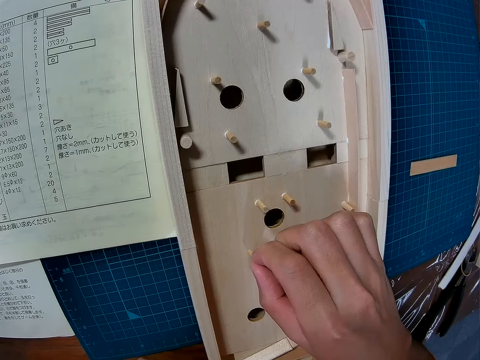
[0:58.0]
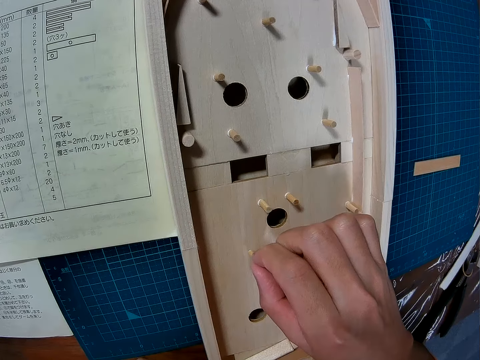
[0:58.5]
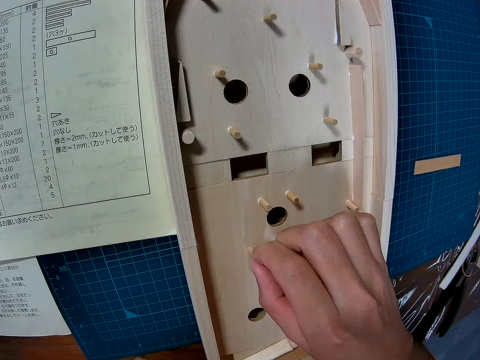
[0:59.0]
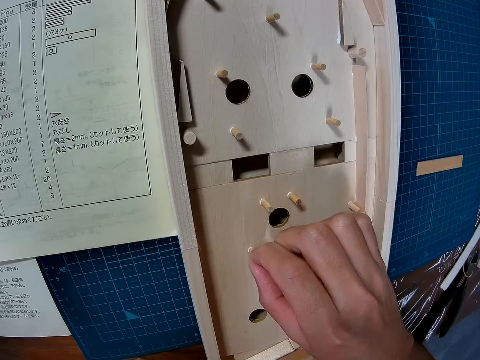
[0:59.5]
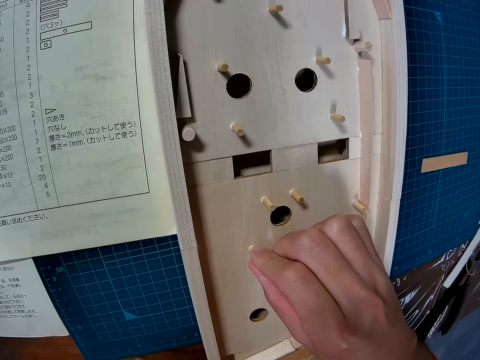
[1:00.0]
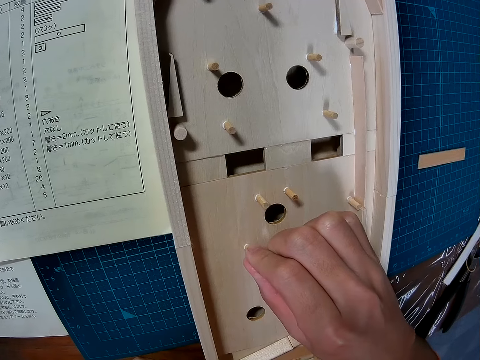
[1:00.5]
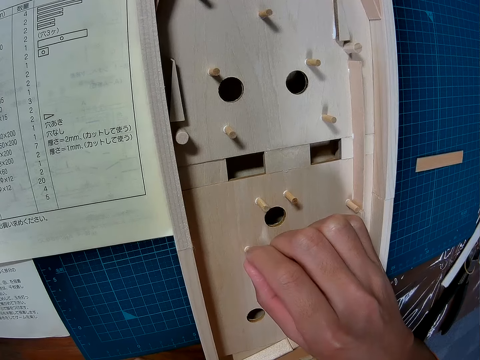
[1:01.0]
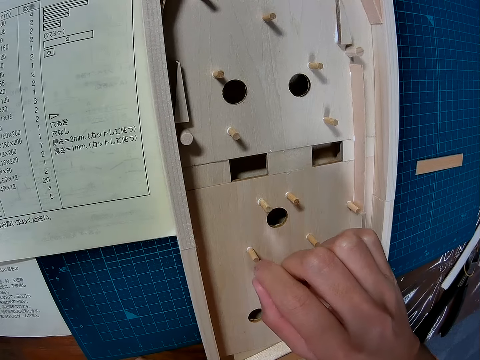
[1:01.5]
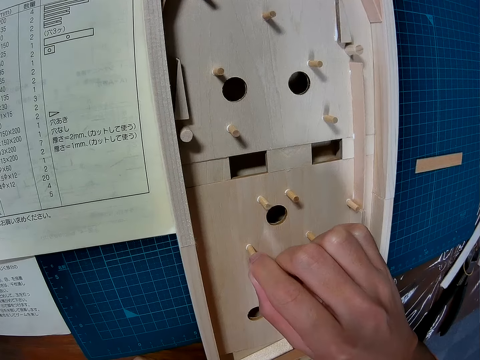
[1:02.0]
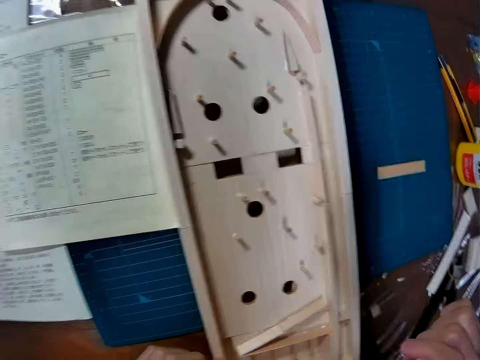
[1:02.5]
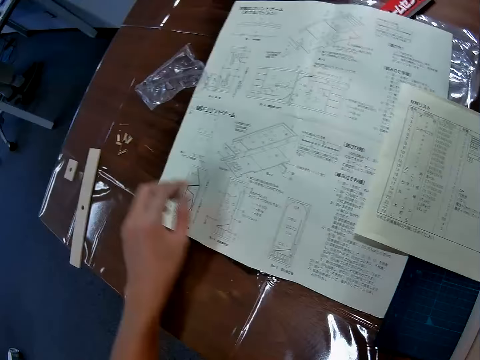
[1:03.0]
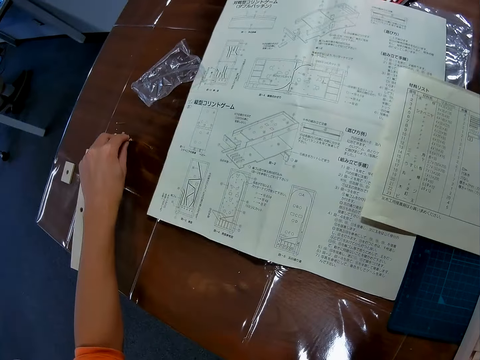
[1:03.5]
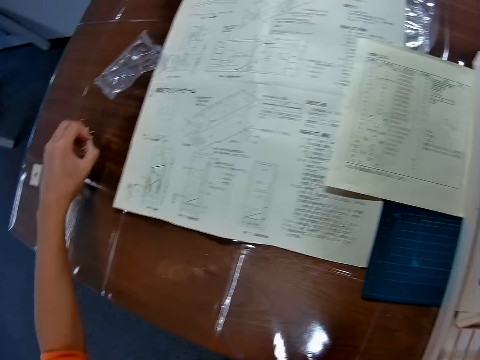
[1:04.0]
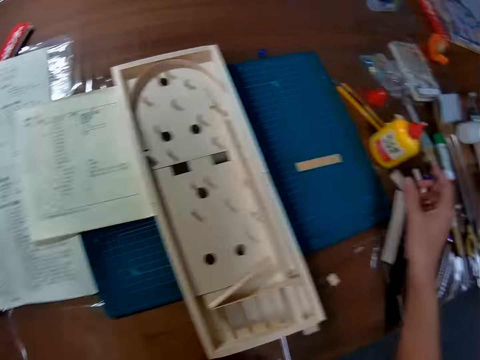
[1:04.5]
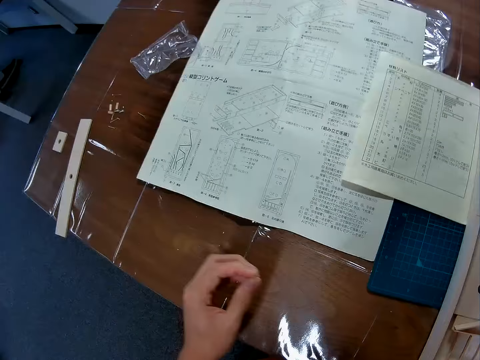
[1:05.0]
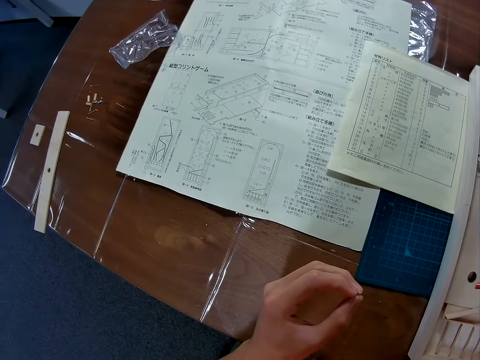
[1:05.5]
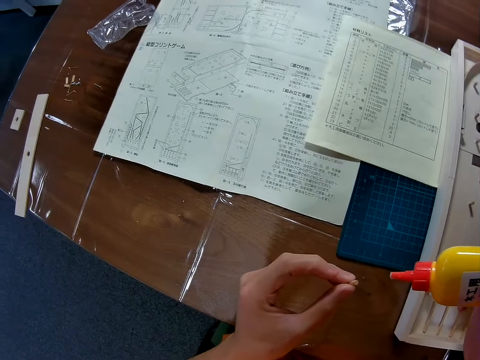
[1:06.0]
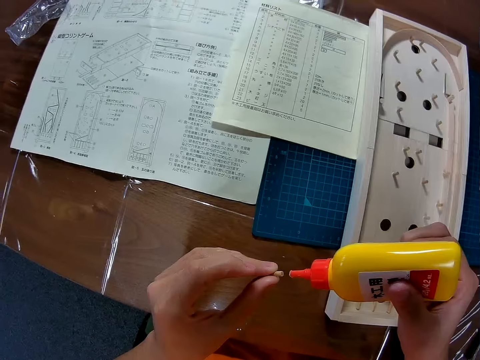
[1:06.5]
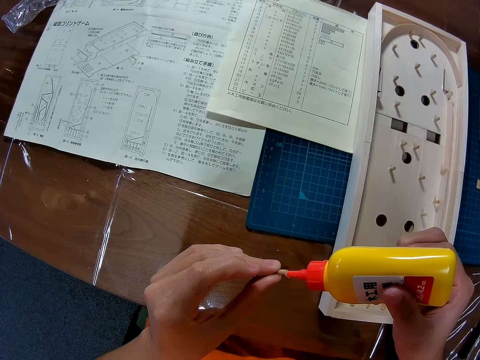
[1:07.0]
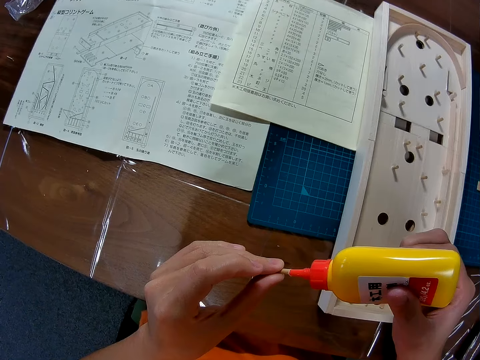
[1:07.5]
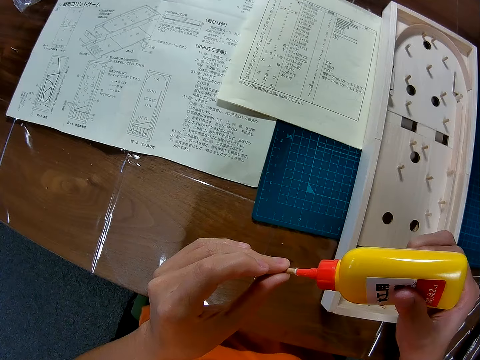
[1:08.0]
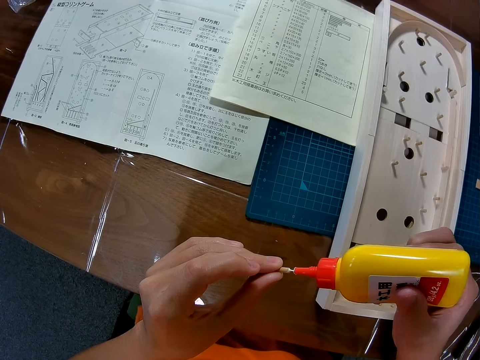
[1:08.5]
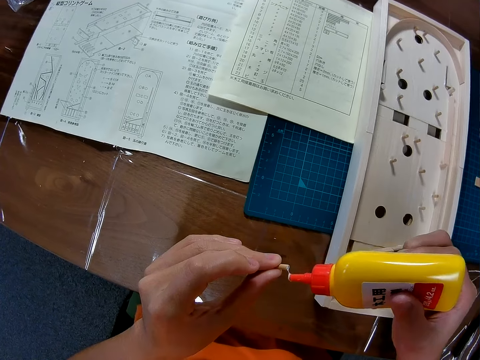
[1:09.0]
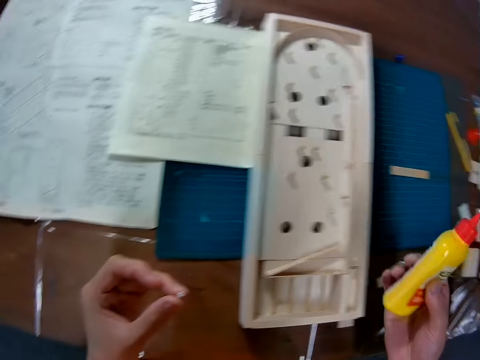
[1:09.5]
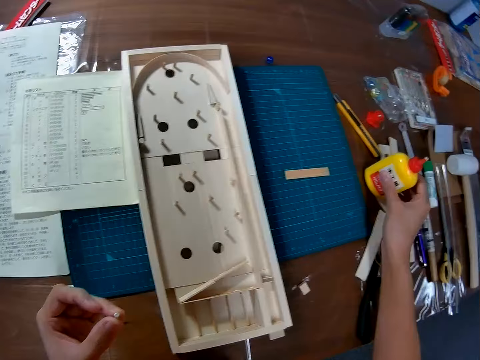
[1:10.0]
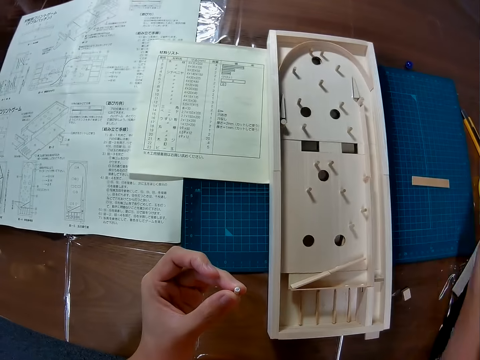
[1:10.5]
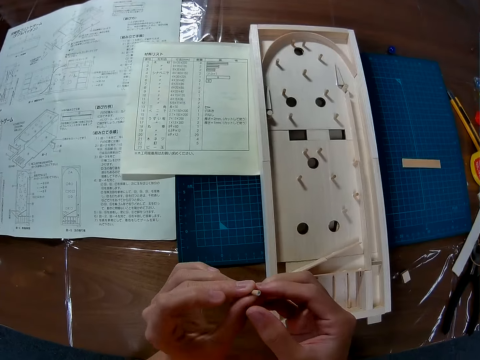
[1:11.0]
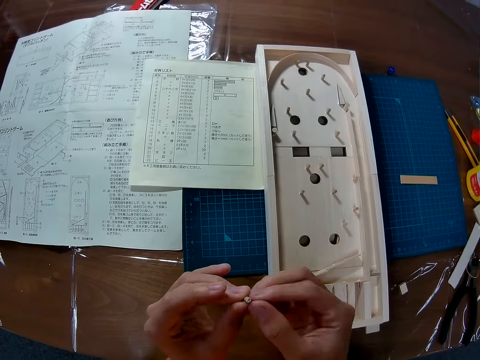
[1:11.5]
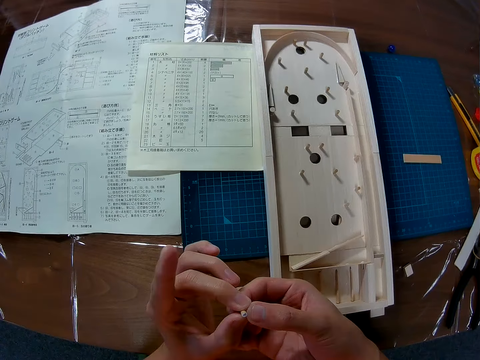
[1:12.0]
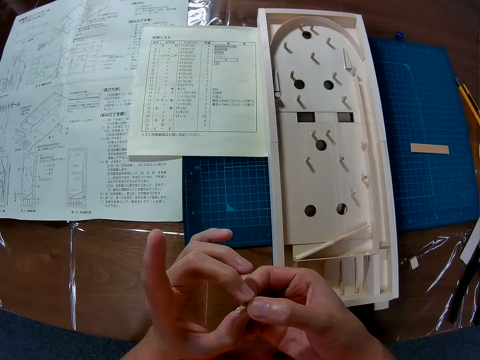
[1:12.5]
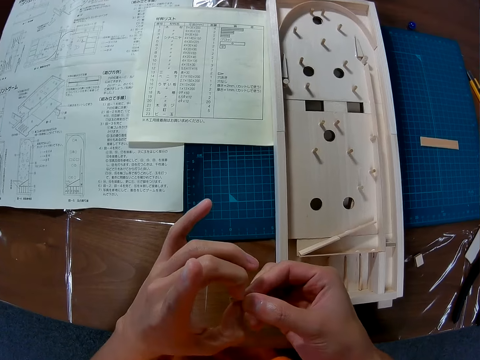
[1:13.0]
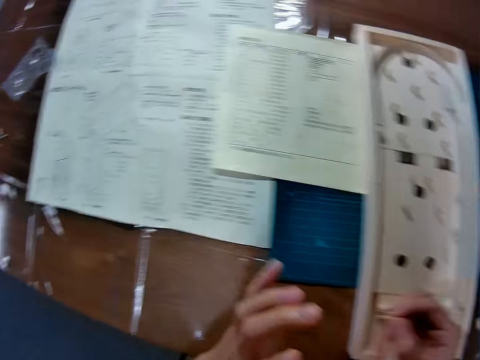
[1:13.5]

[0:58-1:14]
The camera wearer moves a small piece of wood and fixes the small piece of wood on a crafting wood. He withdraws his hand. He moves the camera. He picks another small piece of wood. He moves the camera. He picks up the glue. He applies glue on the small piece of wood. He moves the camera. He places the glue on a table. He holds the small piece of wood with both hands and turns the small piece of wood.

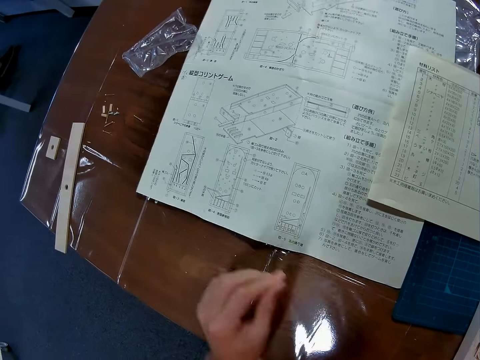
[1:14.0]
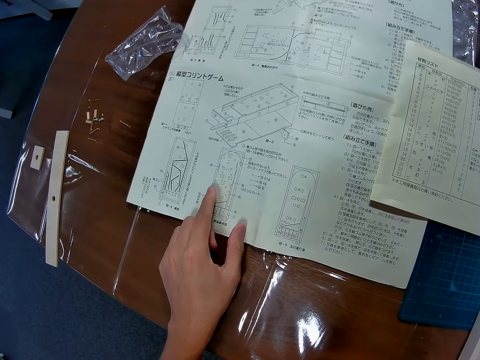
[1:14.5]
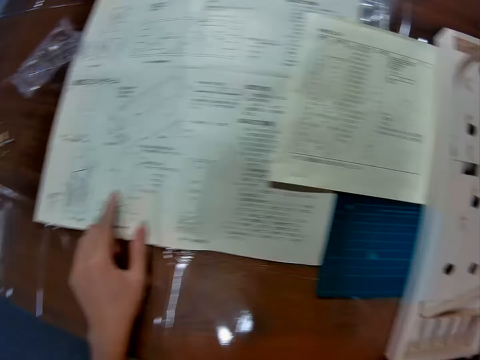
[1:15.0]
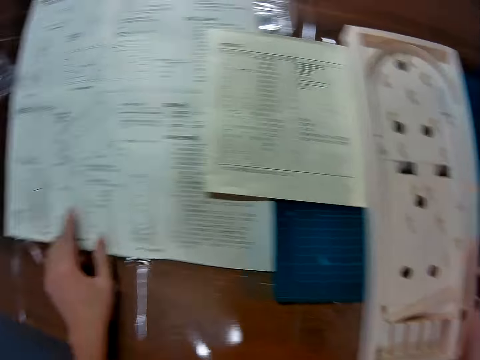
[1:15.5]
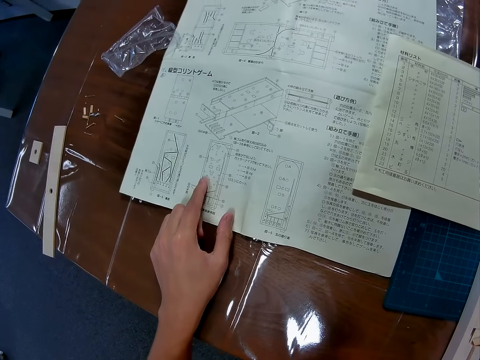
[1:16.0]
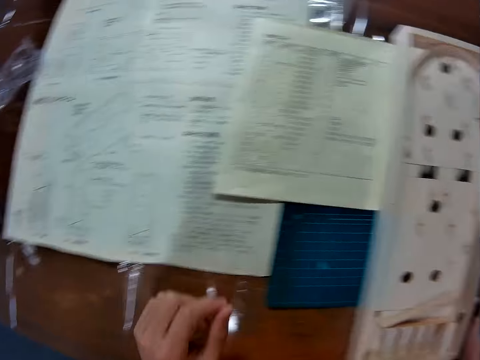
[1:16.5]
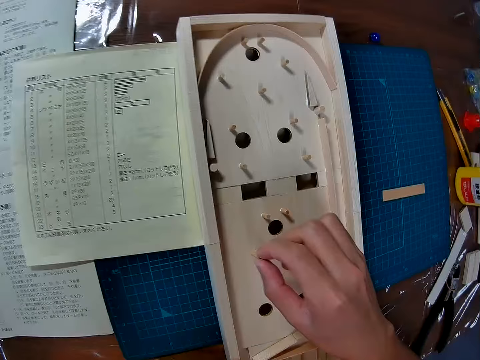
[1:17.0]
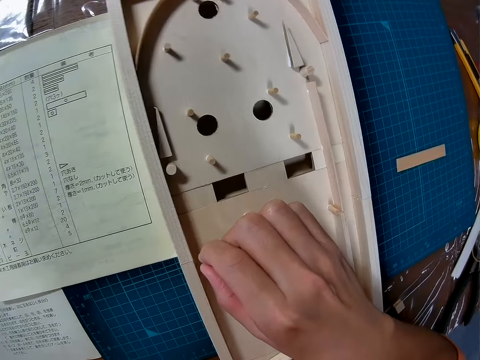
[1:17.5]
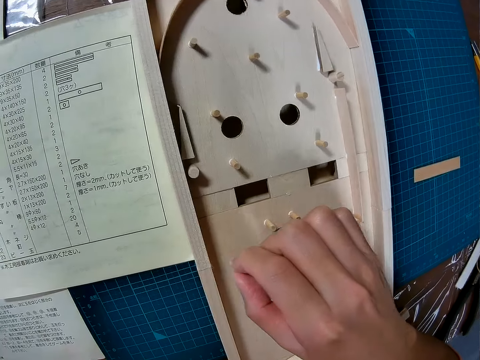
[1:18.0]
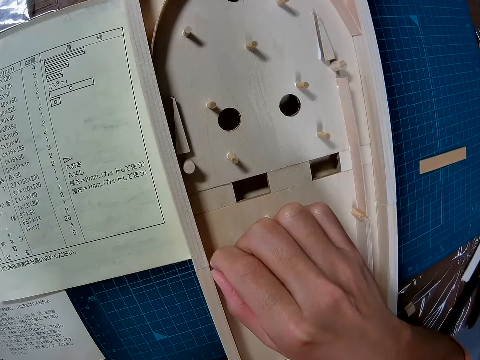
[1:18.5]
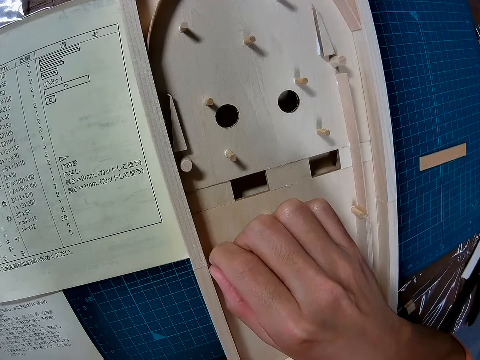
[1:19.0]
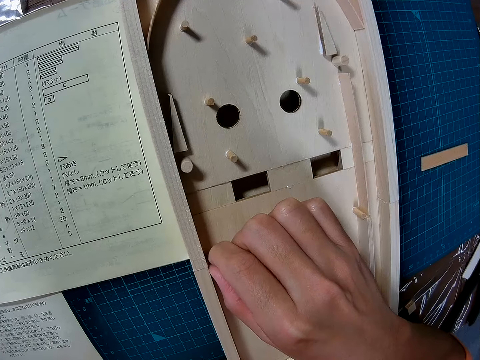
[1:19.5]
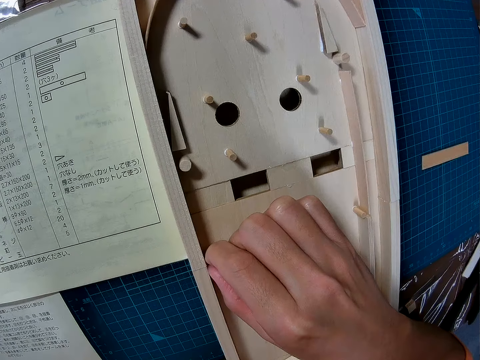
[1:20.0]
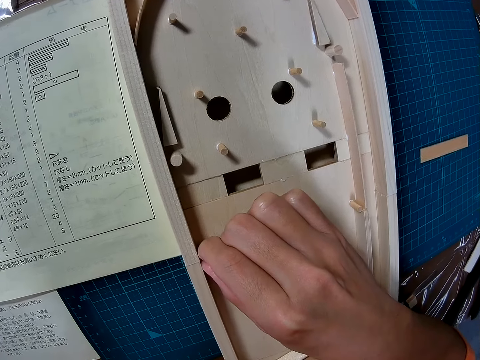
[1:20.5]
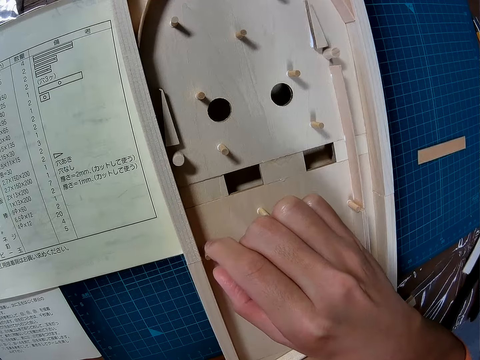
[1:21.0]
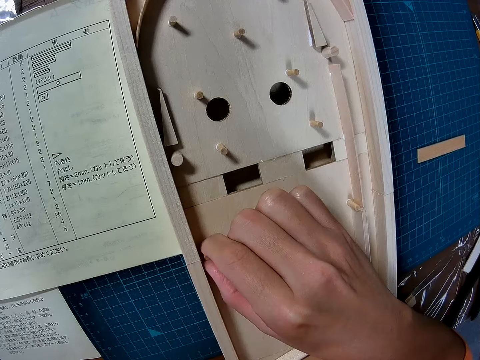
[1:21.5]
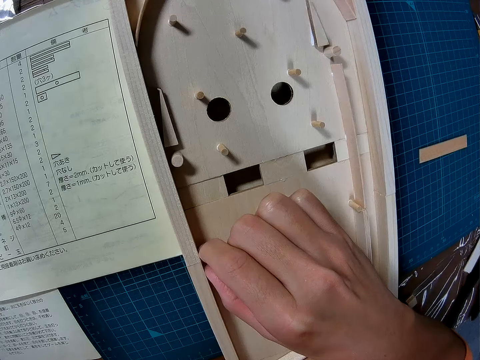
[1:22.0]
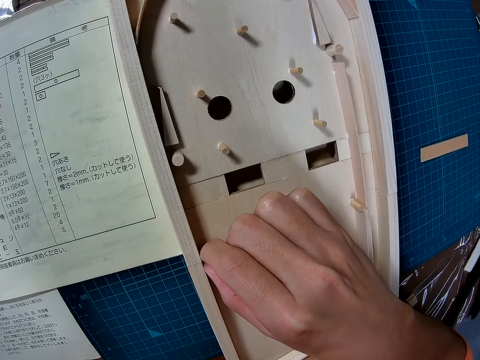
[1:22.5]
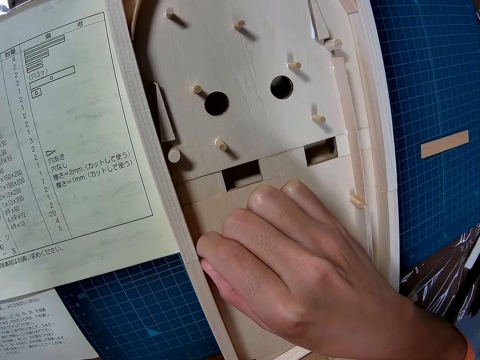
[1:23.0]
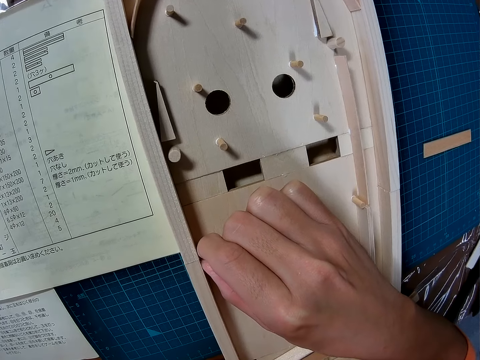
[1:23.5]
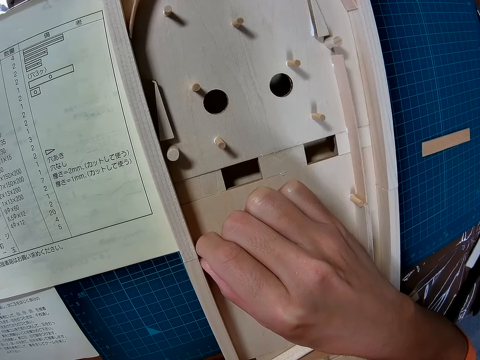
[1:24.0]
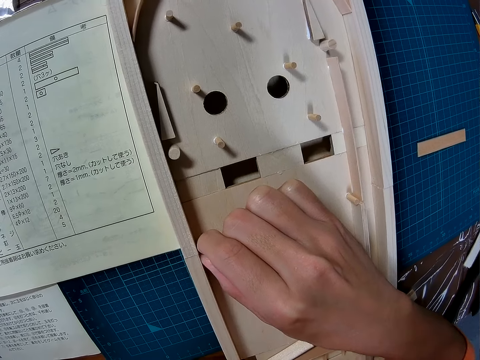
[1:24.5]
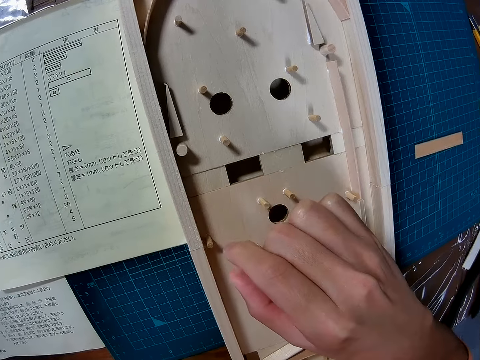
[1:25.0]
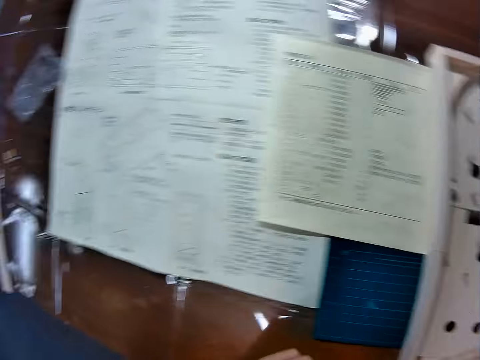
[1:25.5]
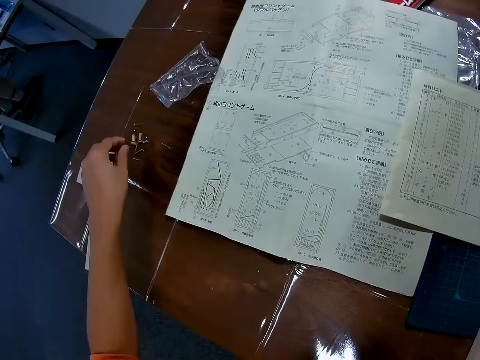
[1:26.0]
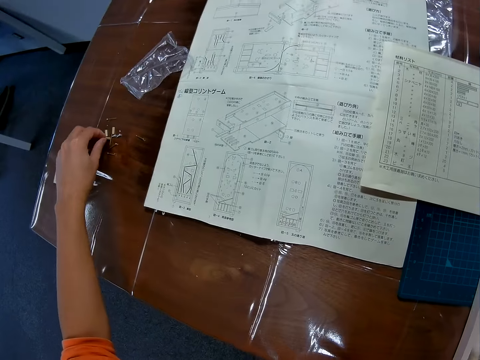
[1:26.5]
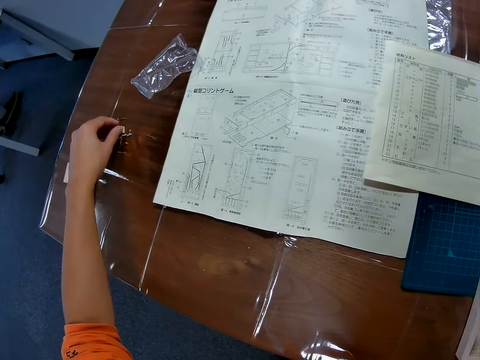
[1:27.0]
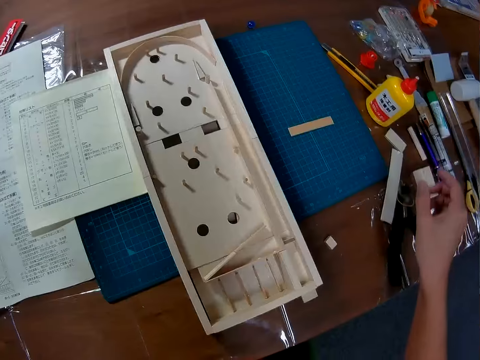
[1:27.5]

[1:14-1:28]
The camera wearer points to the manual. He touches a crafting paper. He moves the camera. He touches the crafting paper. He moves the camera. He places a small piece of wood on a crafting wood. He fixes the wooden pin. He lifts the small piece of wood, places the small piece of wood on the crafting wood, and fixes the small piece of wood on the crafting wood. He moves his hand. He moves the camera. He picks another small piece of wood.
